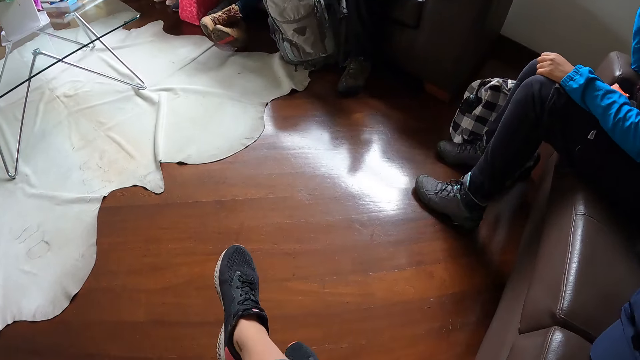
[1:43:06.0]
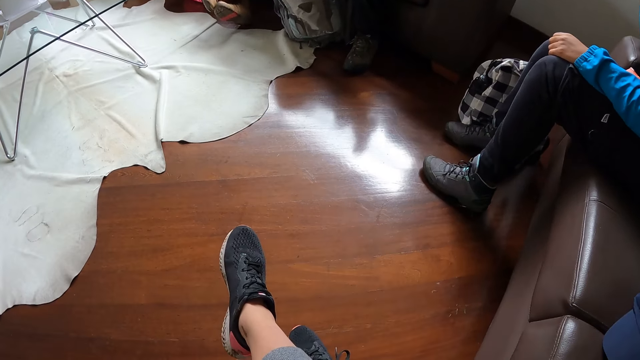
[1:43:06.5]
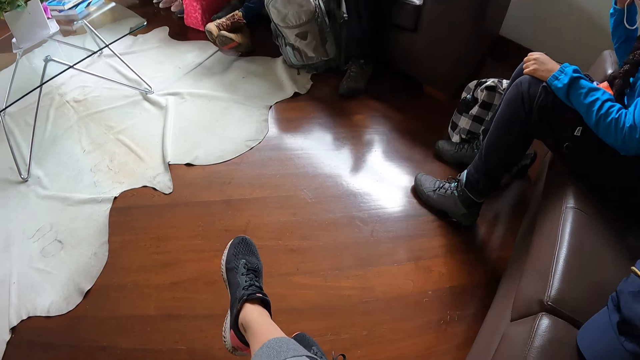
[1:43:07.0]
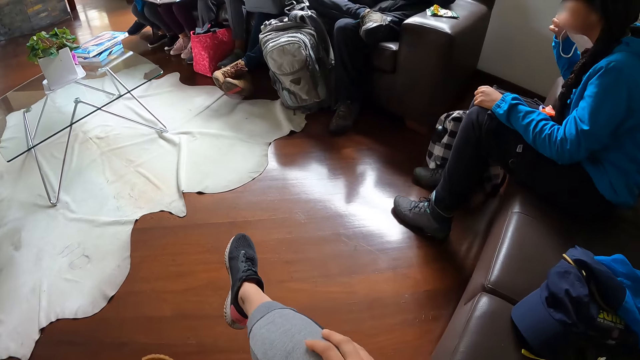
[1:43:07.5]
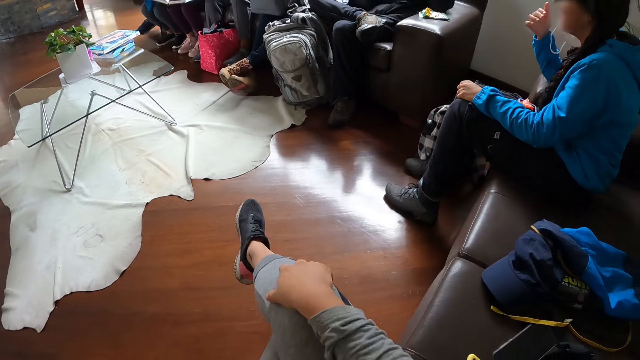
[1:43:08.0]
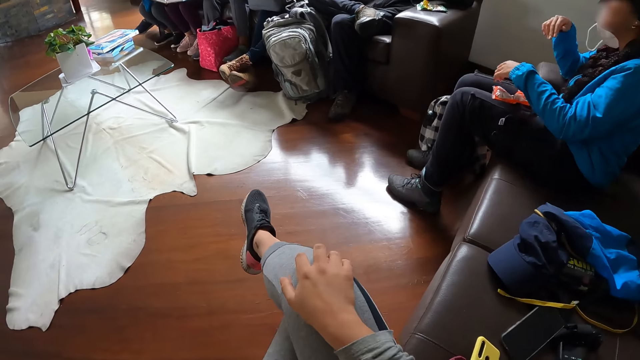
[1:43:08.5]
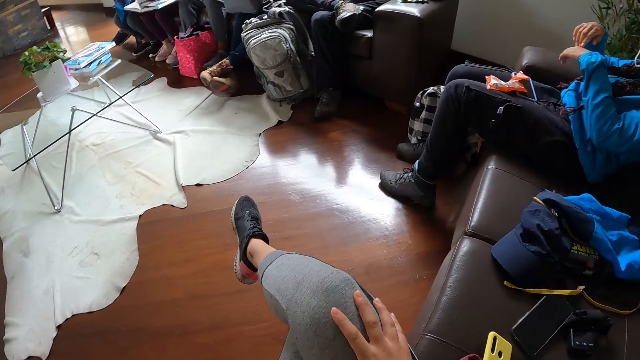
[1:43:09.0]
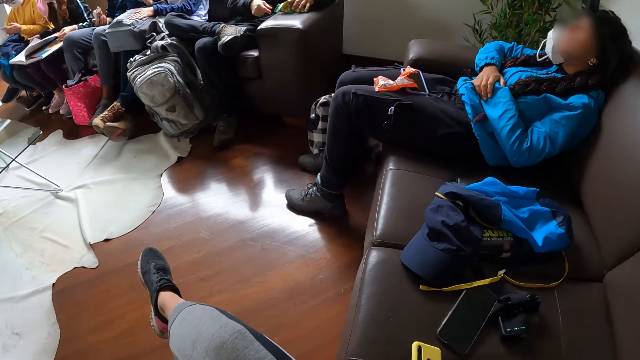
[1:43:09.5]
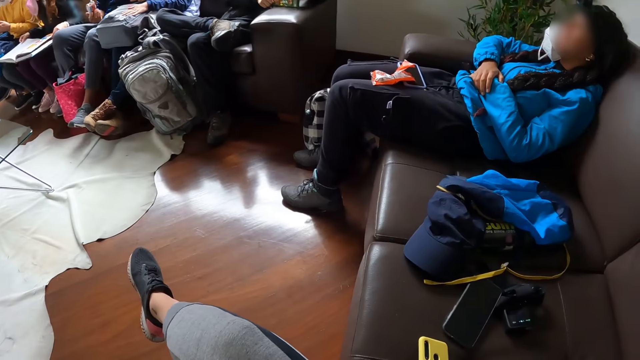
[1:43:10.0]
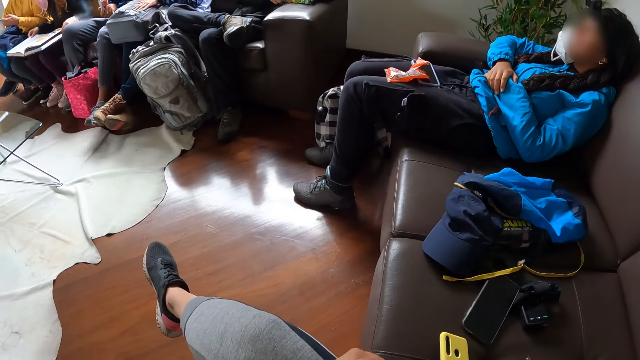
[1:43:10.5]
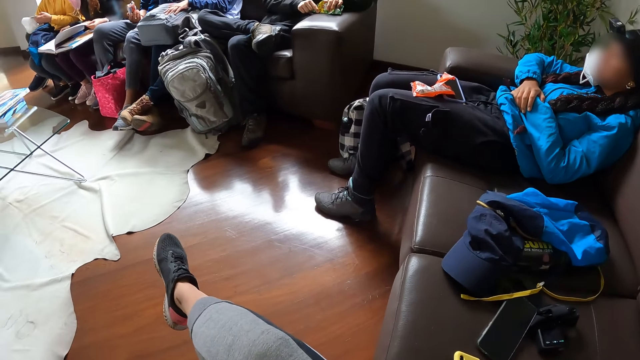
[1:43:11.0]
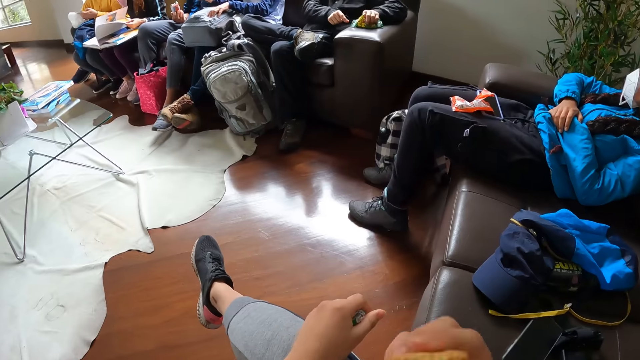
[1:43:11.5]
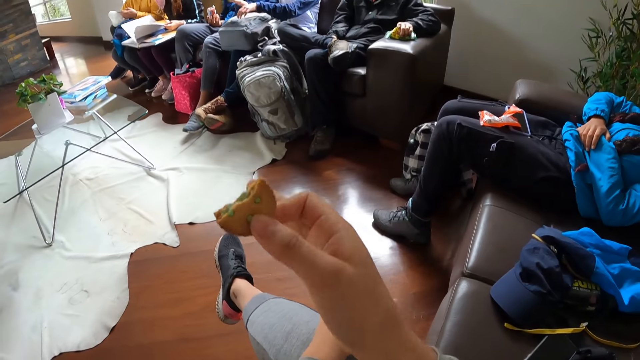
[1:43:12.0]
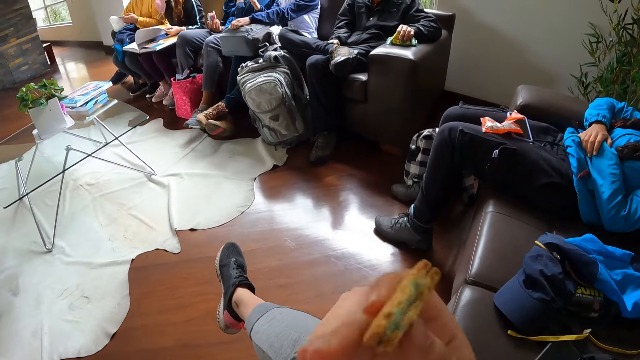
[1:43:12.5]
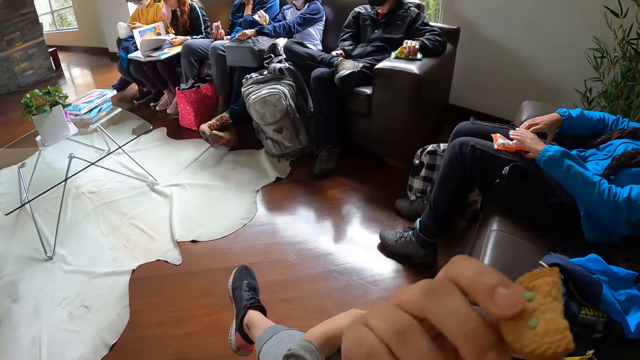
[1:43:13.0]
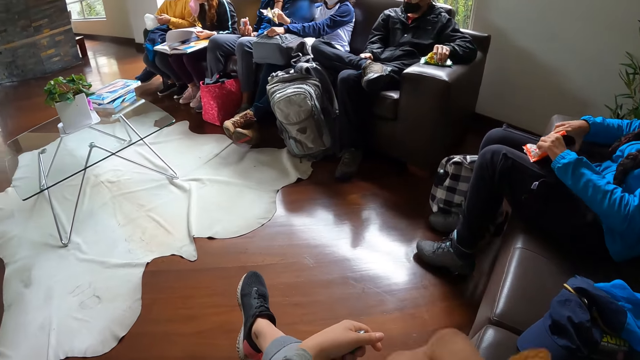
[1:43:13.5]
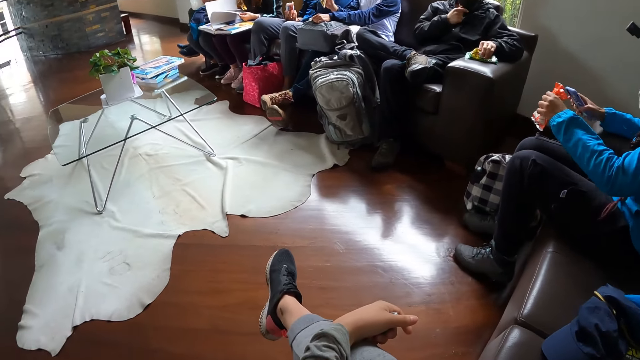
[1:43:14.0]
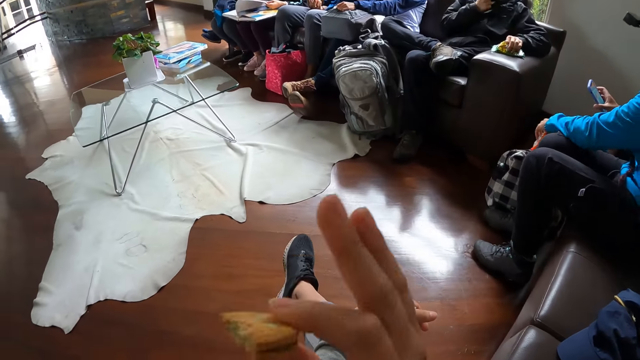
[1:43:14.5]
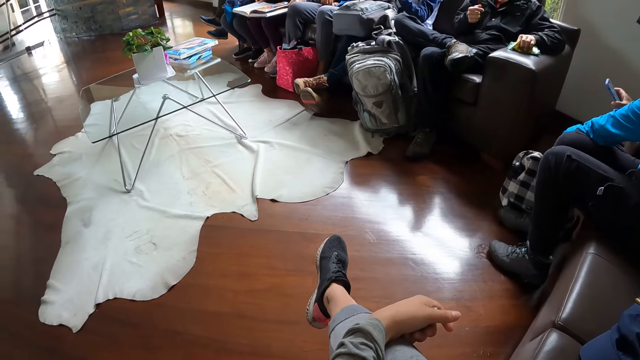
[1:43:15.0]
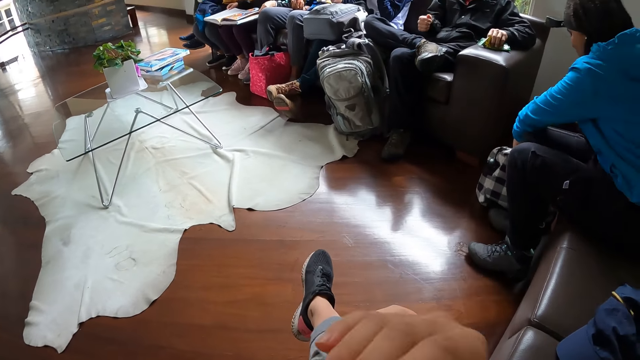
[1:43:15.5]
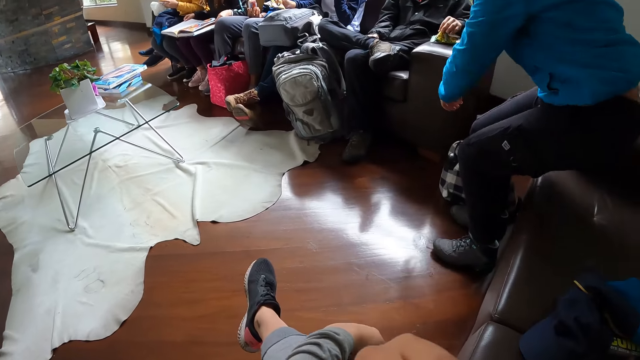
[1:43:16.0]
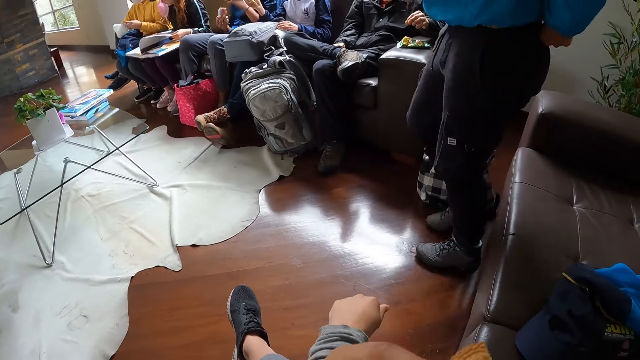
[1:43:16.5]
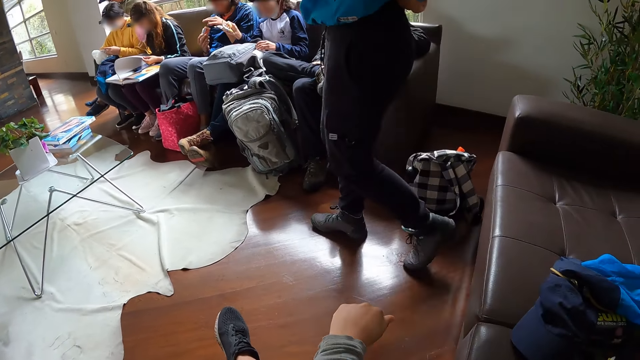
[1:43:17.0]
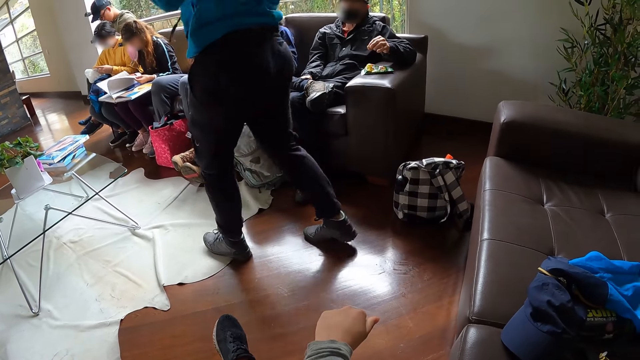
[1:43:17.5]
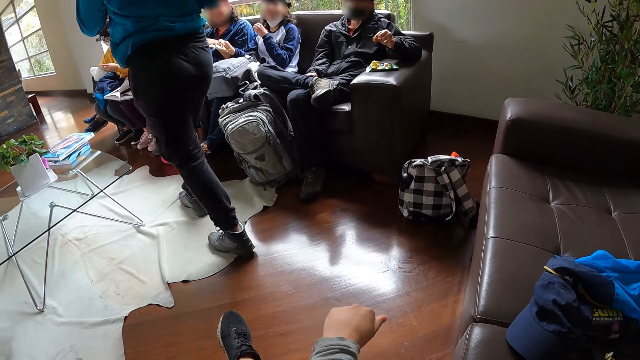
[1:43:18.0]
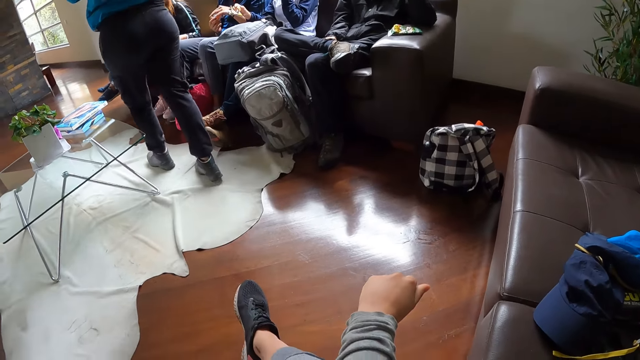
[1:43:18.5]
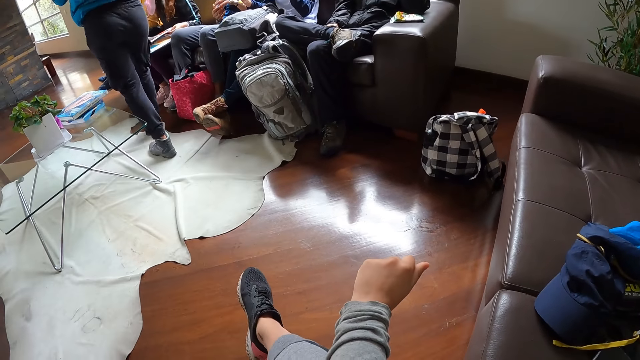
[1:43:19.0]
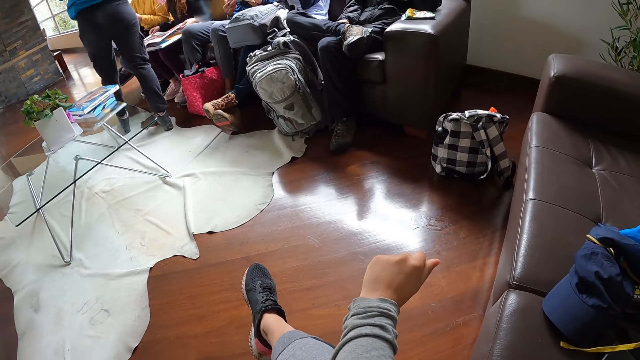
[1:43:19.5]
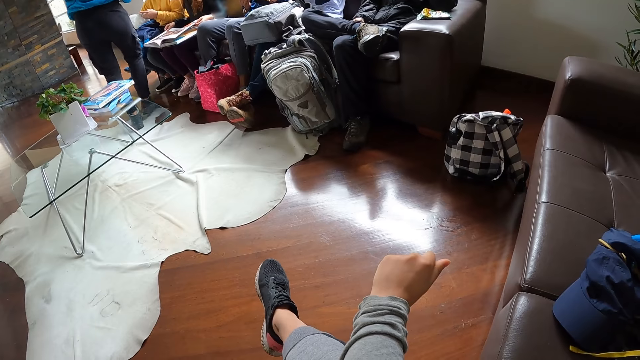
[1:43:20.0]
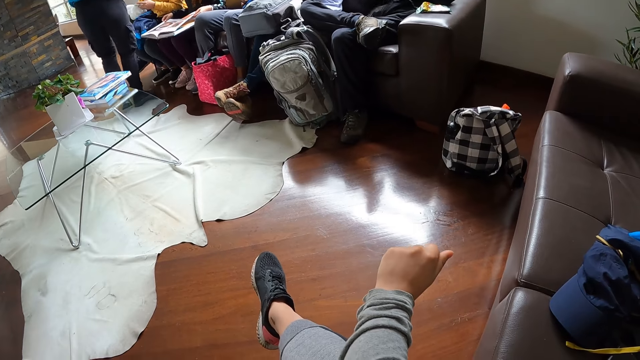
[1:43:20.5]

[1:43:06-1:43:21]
The camera wearer rubs on her leg with her right hand. A man touches the biscuit pack on the chair arm with his right hand. A woman turns some pages of the book with her left hand. Another woman picks up the pack of chocolate on her leg with her left hand, and picks up the phone on her leg with her right hand. The other woman drops the pack of chocolate in the bag on the floor with her left hand. The other woman walks towards another woman.

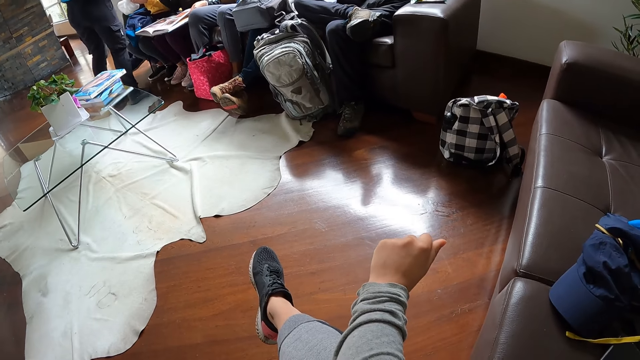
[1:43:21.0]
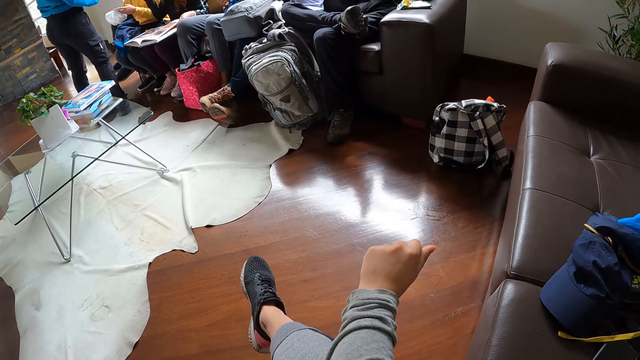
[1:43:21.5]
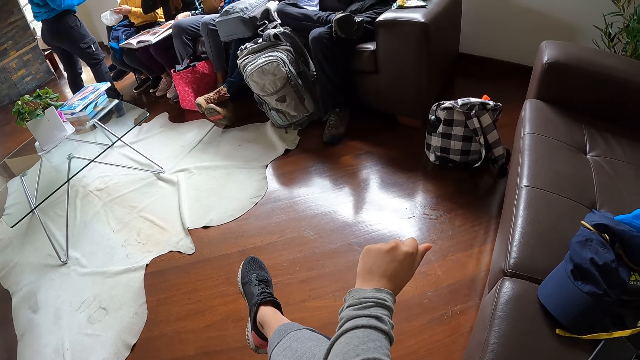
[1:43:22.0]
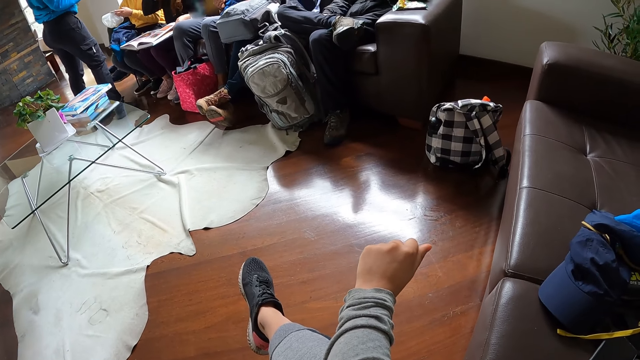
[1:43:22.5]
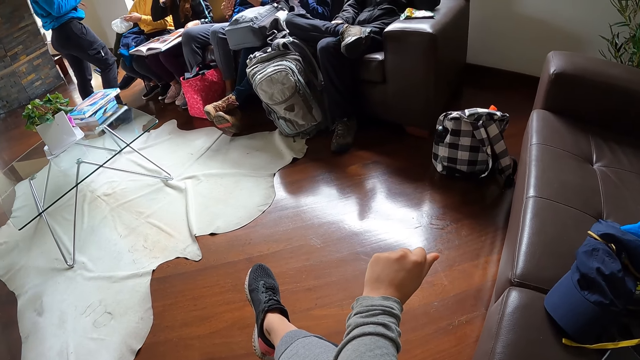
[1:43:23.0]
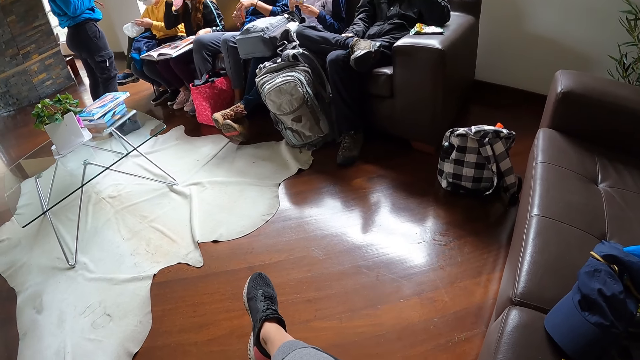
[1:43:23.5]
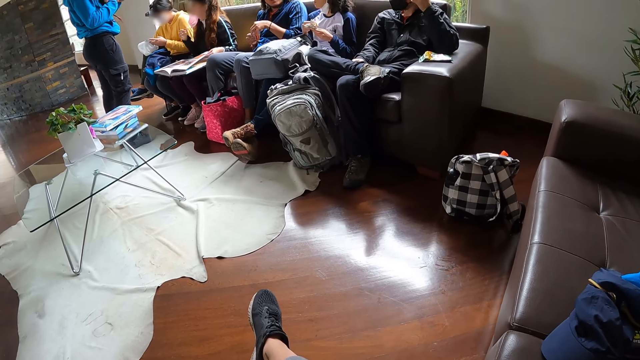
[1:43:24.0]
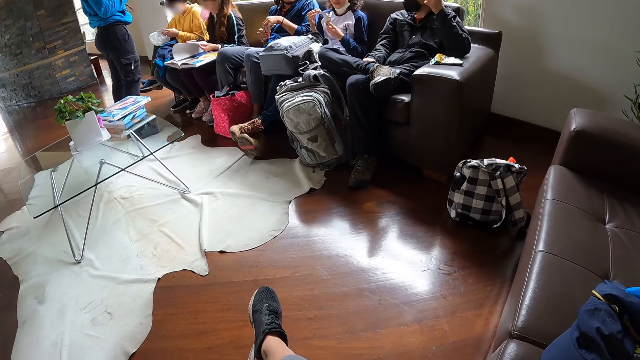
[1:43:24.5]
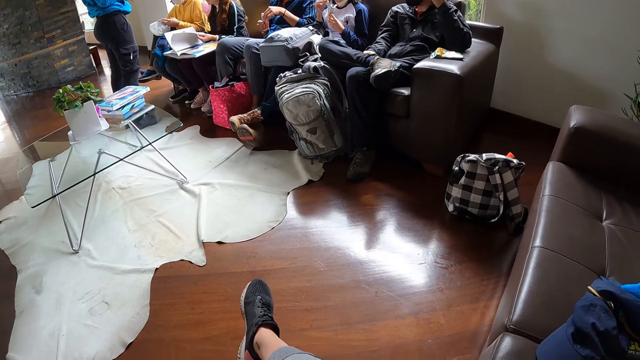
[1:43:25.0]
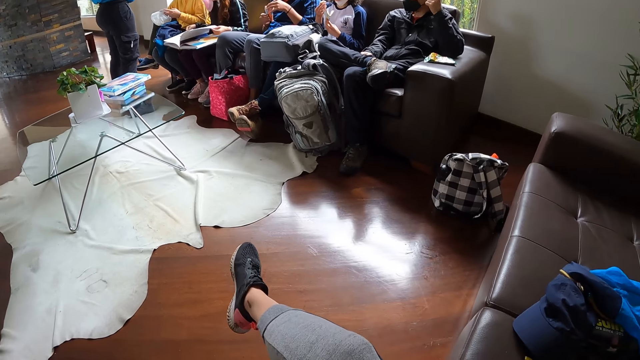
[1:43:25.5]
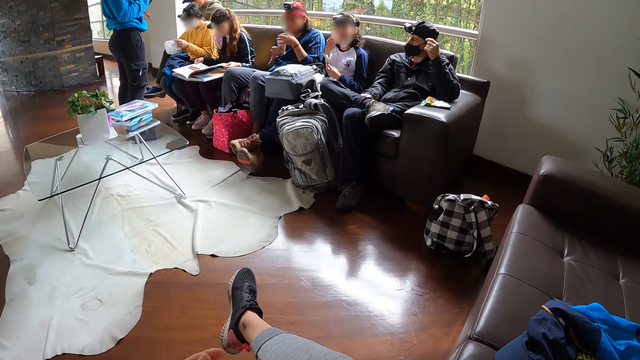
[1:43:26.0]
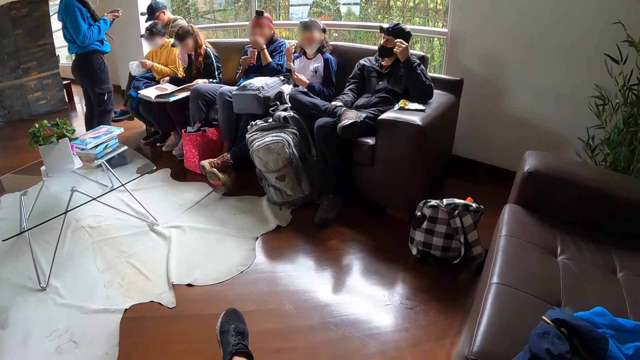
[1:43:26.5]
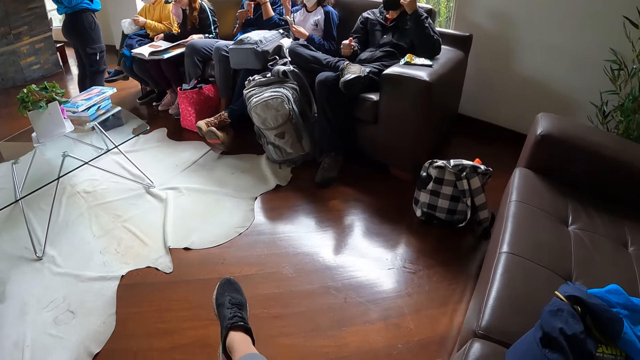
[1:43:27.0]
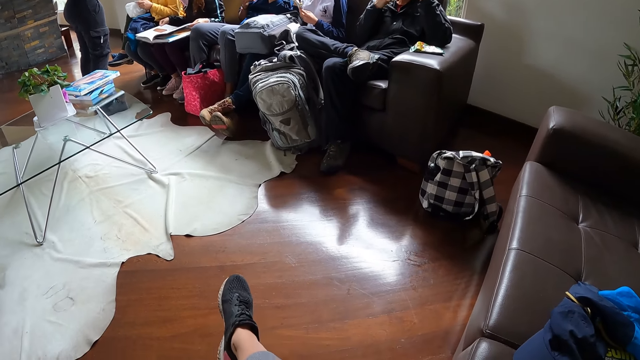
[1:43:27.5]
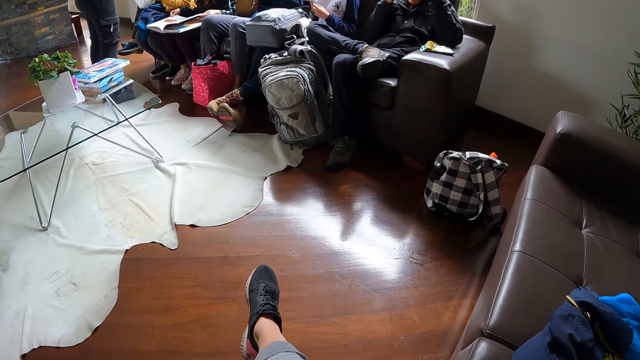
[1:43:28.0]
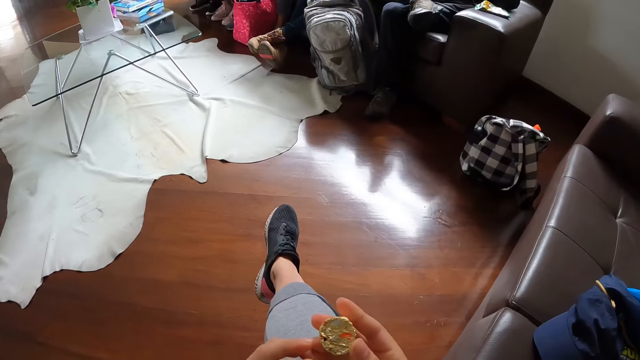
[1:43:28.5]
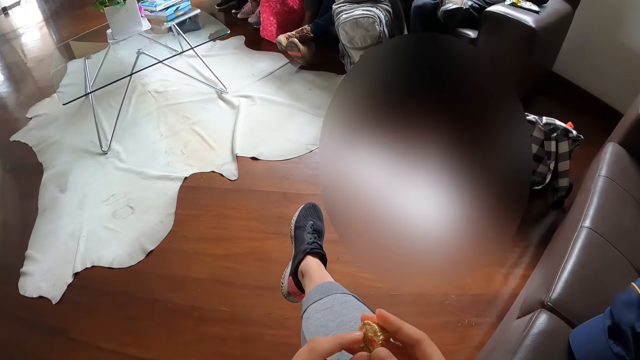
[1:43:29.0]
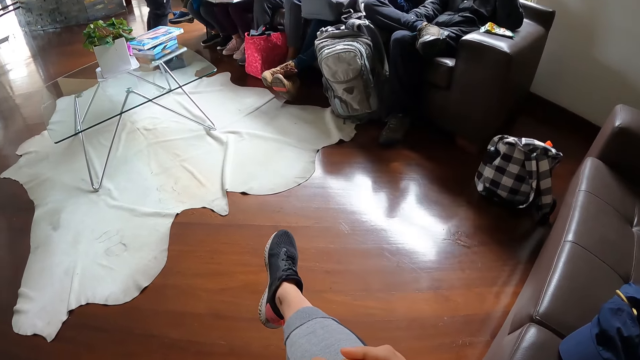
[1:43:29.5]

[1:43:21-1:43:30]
A man removes a snack from the snack pack in his right hand with his left hand. A girl holds a toast in her right hand. The man eats the snack in his left hand. The girl eats the toast in her right hand.
